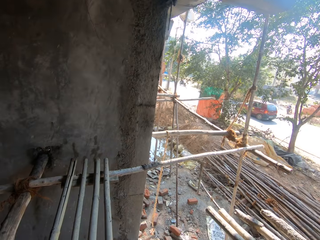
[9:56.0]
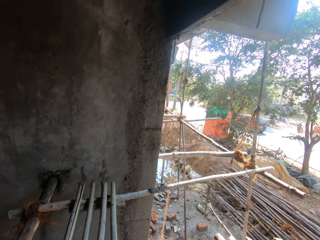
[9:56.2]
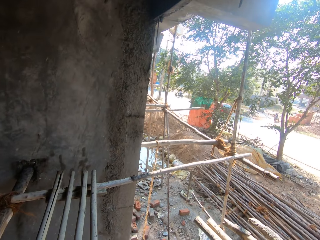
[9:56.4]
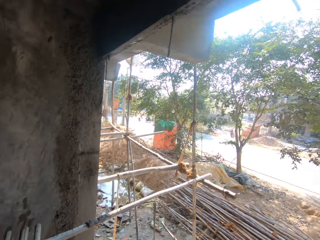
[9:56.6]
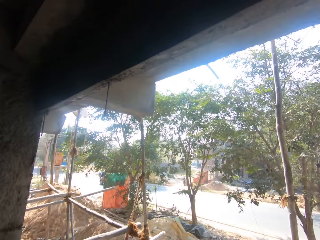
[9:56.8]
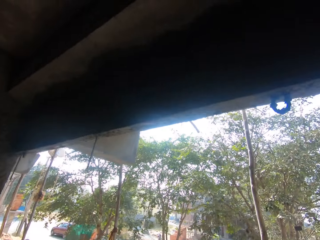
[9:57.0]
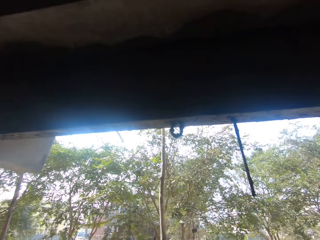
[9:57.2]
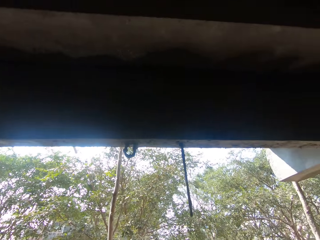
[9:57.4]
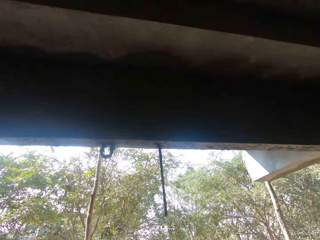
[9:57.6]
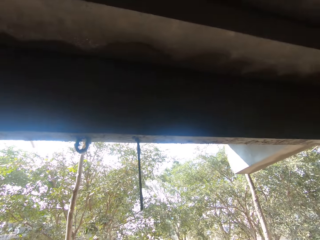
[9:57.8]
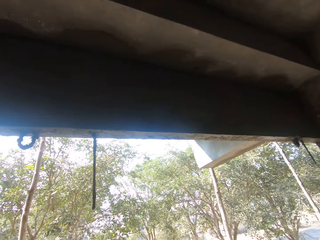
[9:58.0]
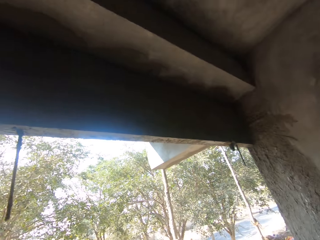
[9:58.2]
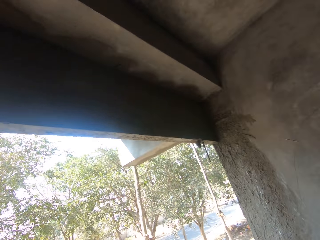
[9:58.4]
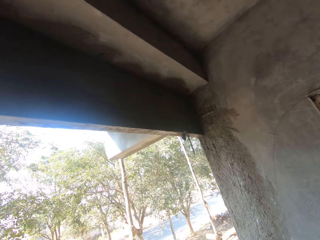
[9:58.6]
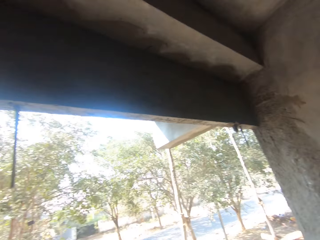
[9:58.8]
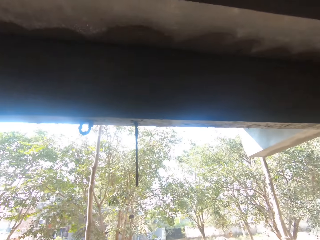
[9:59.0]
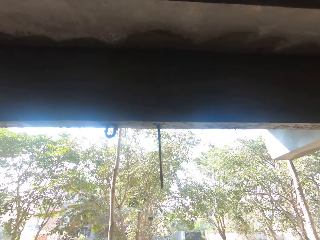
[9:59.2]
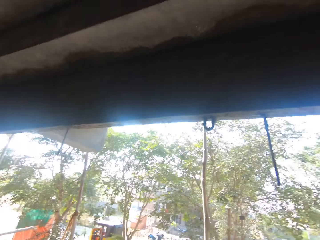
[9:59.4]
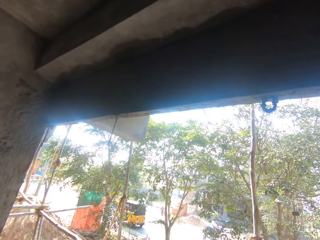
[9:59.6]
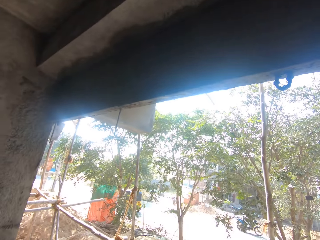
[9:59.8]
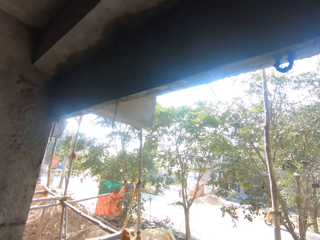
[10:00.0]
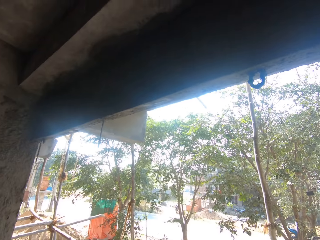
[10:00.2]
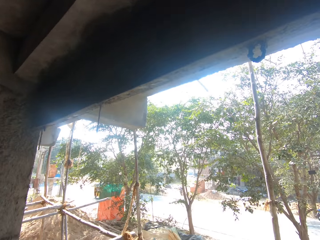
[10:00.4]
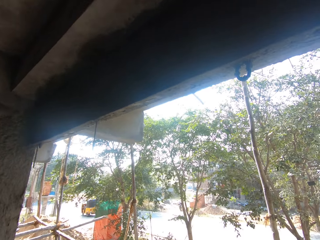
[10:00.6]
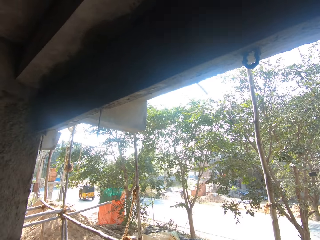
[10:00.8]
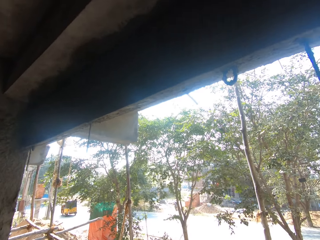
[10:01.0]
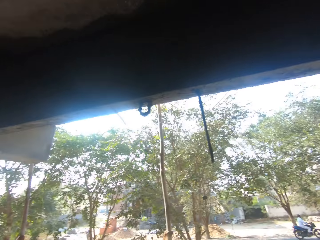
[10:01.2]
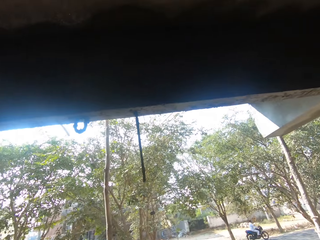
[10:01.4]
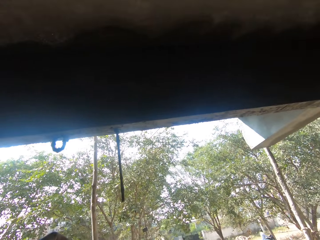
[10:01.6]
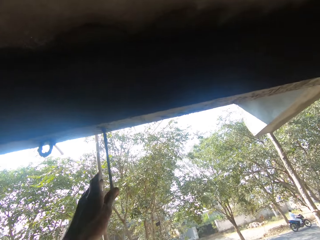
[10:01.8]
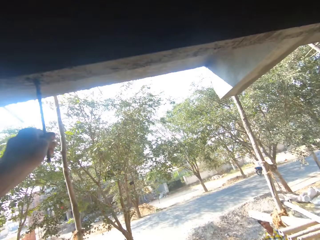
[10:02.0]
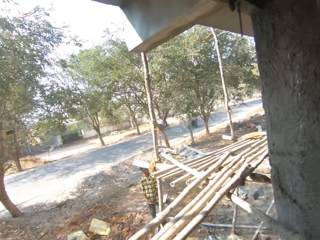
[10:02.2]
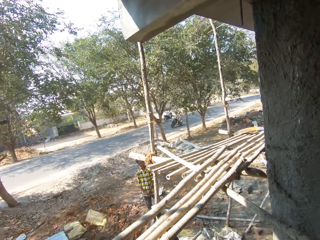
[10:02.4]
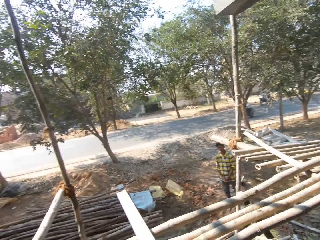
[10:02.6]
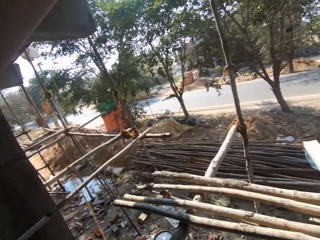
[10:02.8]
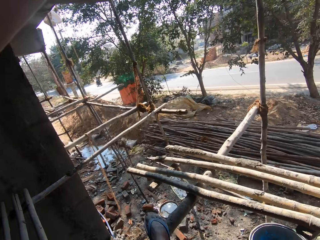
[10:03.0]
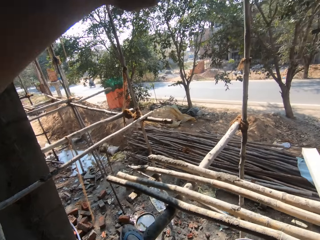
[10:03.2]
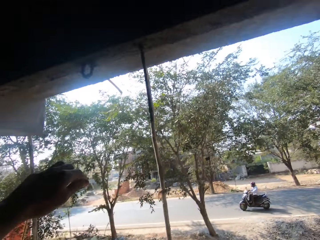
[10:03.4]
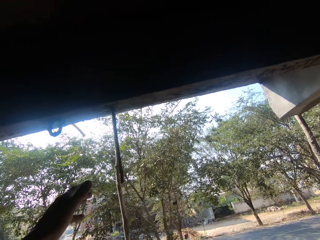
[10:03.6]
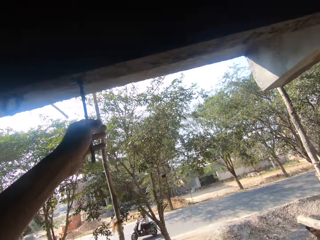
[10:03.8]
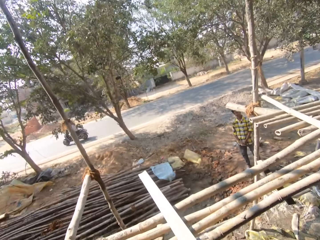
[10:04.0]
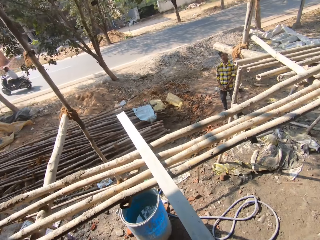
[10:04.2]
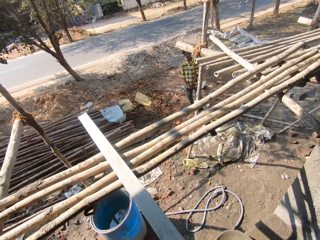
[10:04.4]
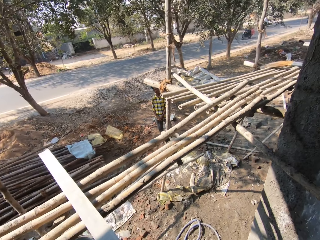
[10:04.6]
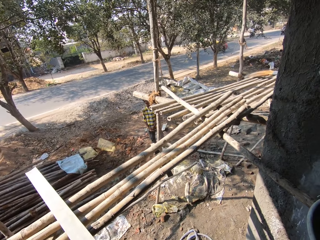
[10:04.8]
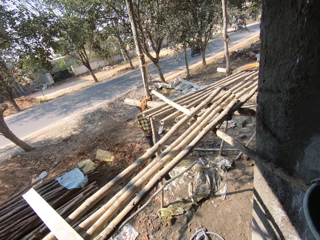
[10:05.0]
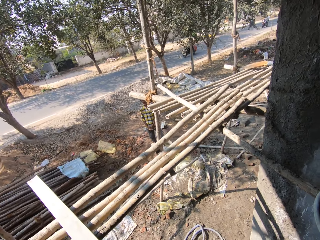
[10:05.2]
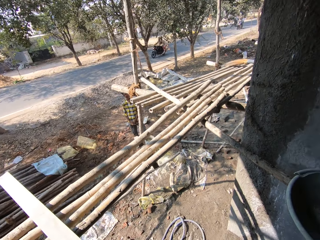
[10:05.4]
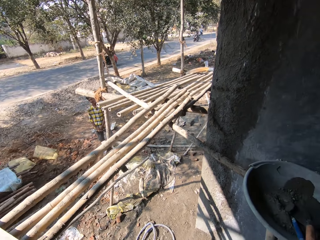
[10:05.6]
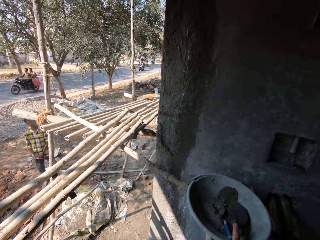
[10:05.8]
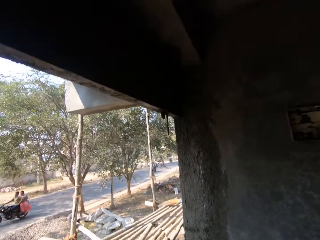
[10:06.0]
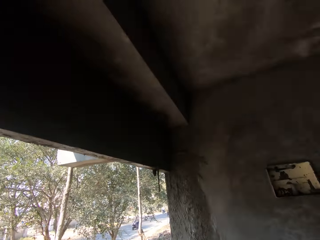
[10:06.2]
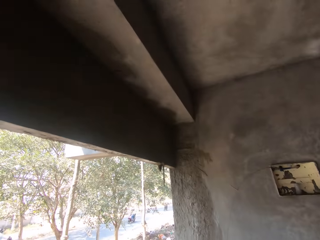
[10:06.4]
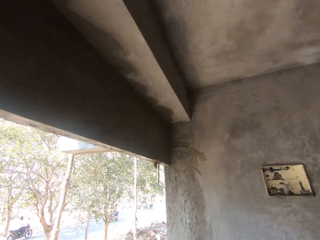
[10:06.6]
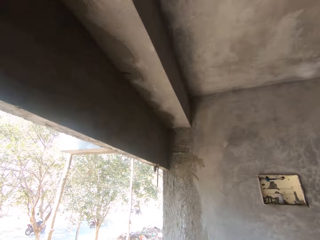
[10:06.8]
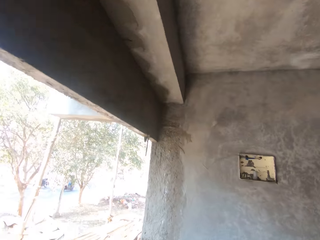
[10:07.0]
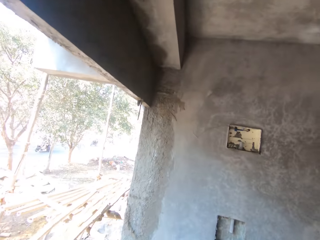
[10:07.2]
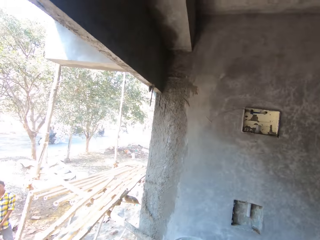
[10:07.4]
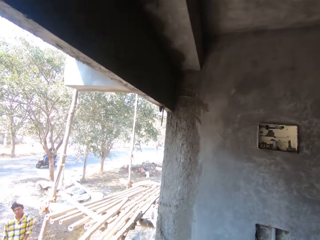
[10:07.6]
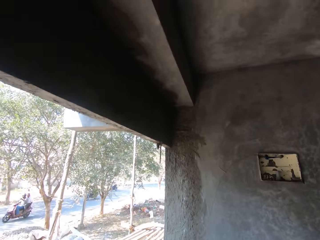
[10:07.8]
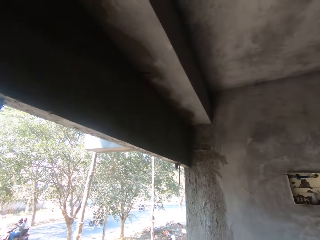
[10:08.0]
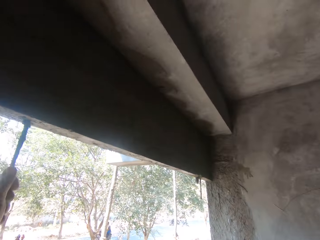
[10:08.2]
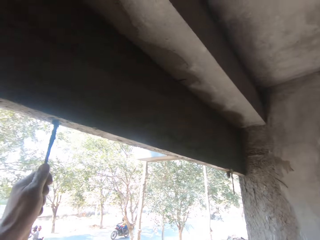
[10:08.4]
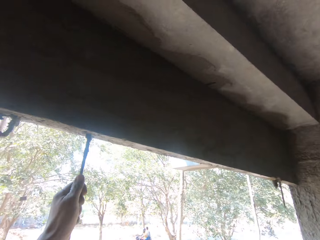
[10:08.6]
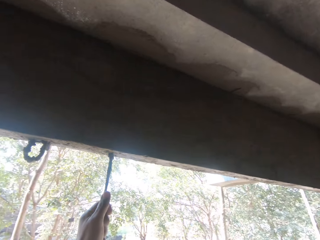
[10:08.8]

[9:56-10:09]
The camera wearer looks around. He holds an iron on a wall with his left hand. He holds the iron on the wall with his left hand again. He converses with a man. He walks at the building.

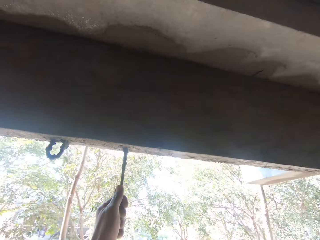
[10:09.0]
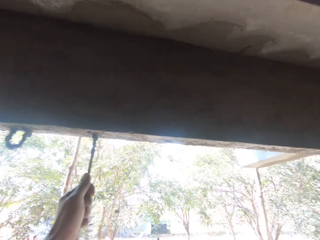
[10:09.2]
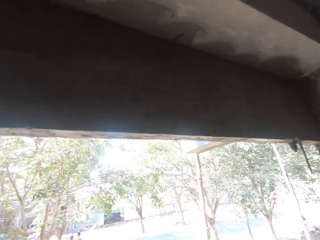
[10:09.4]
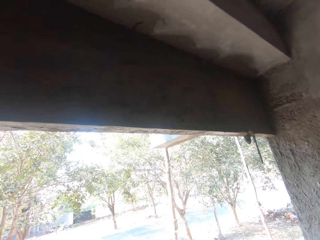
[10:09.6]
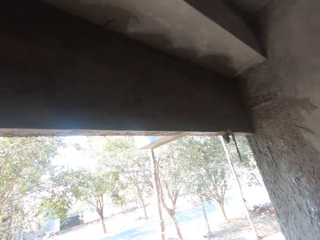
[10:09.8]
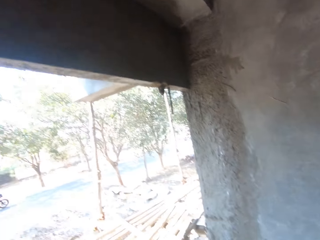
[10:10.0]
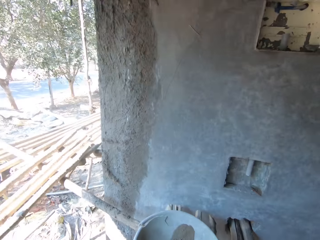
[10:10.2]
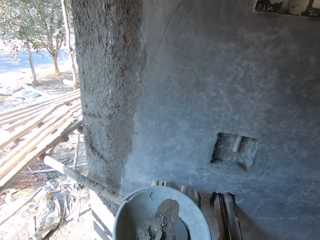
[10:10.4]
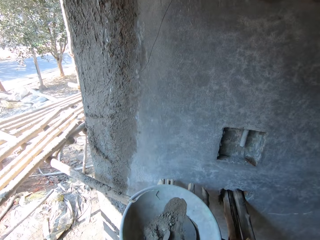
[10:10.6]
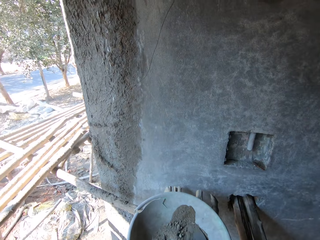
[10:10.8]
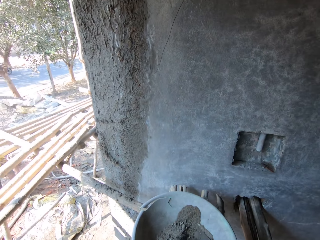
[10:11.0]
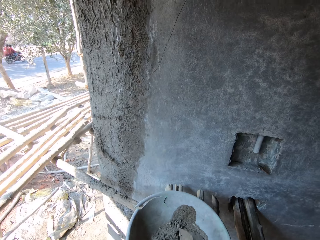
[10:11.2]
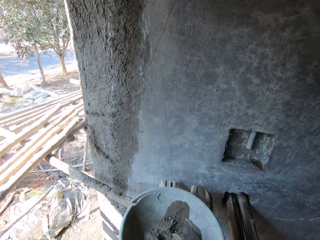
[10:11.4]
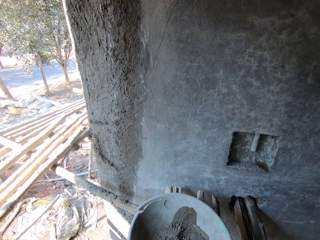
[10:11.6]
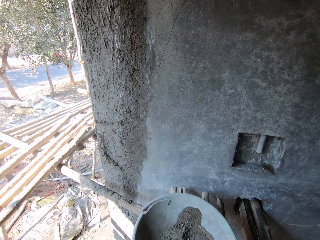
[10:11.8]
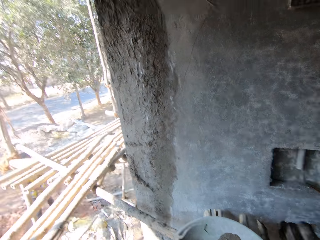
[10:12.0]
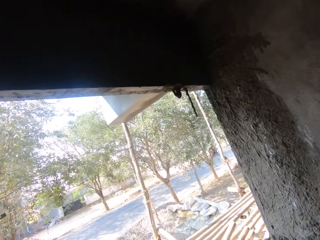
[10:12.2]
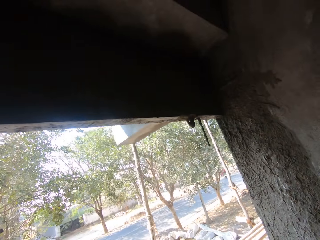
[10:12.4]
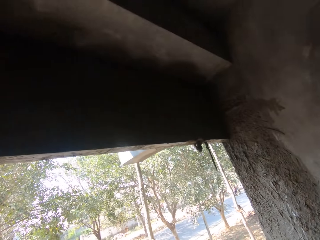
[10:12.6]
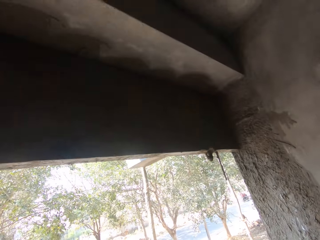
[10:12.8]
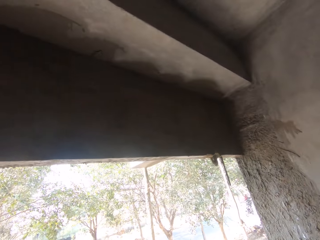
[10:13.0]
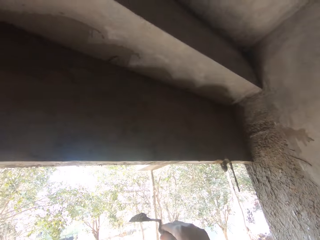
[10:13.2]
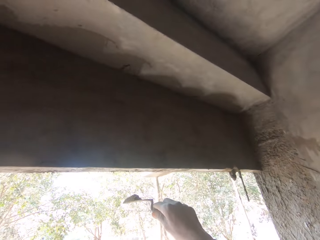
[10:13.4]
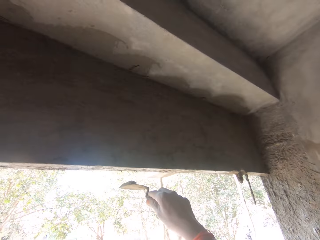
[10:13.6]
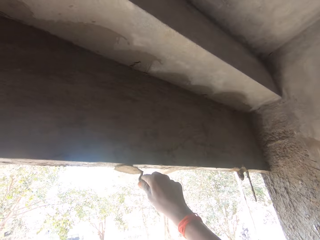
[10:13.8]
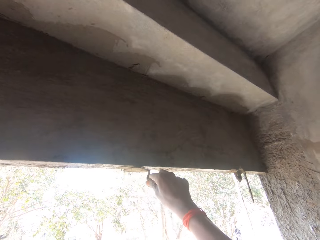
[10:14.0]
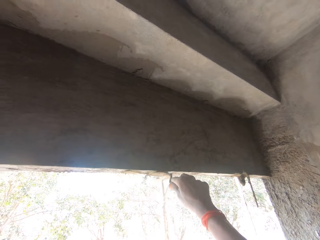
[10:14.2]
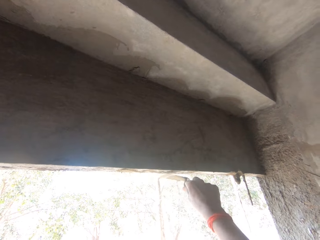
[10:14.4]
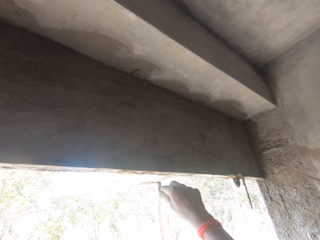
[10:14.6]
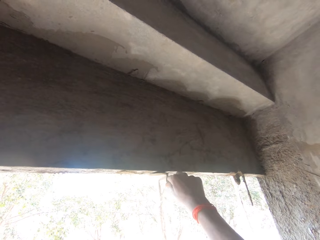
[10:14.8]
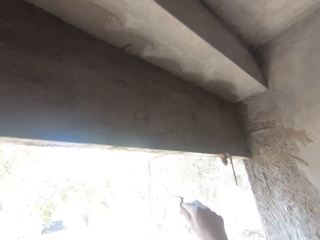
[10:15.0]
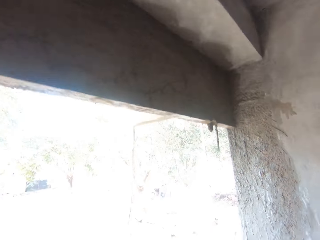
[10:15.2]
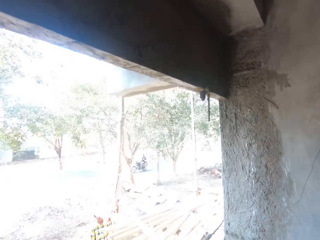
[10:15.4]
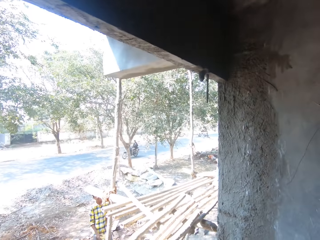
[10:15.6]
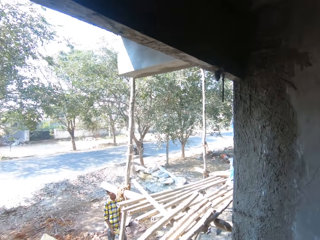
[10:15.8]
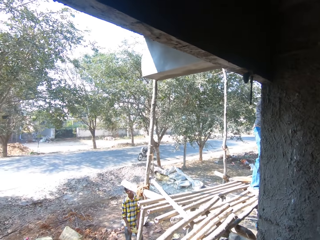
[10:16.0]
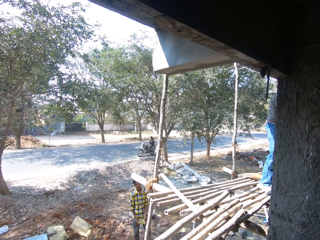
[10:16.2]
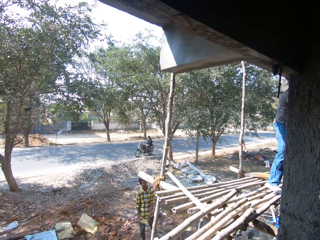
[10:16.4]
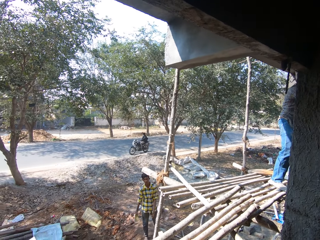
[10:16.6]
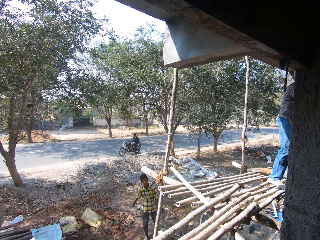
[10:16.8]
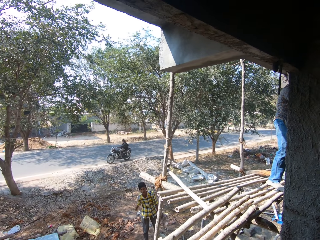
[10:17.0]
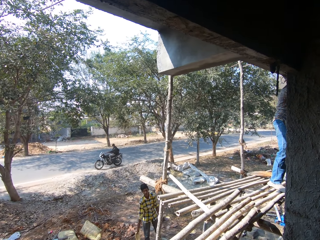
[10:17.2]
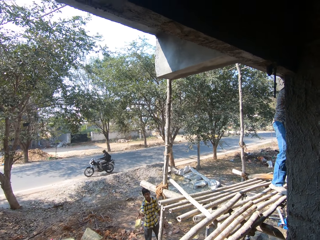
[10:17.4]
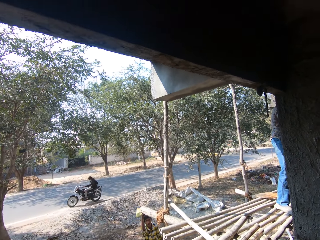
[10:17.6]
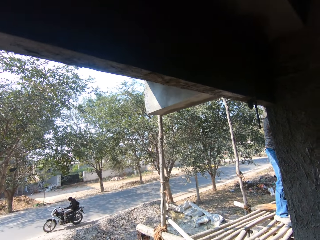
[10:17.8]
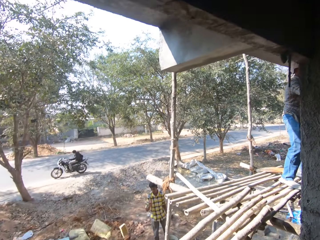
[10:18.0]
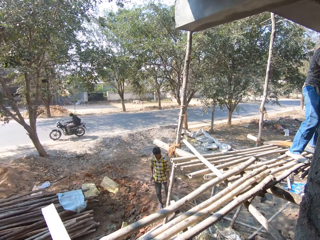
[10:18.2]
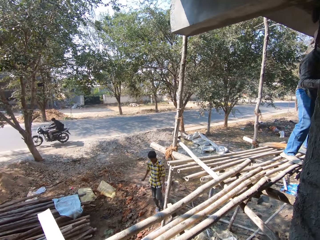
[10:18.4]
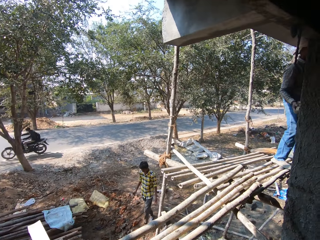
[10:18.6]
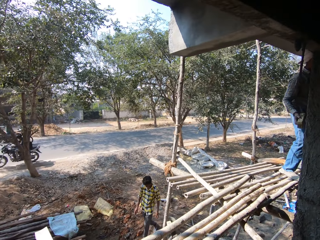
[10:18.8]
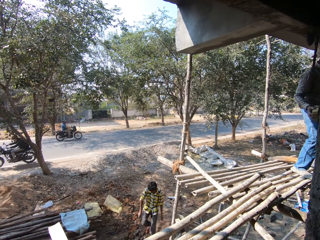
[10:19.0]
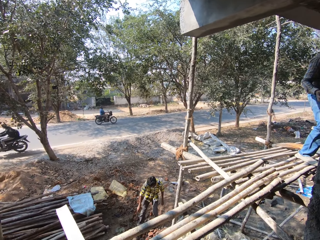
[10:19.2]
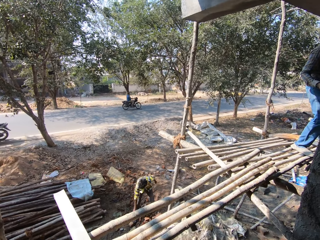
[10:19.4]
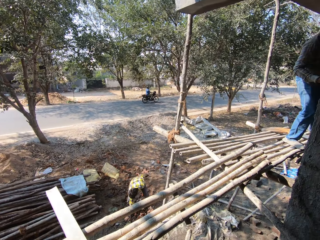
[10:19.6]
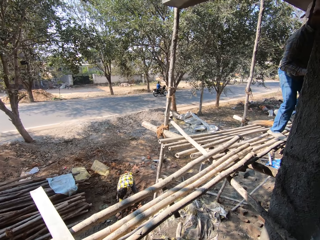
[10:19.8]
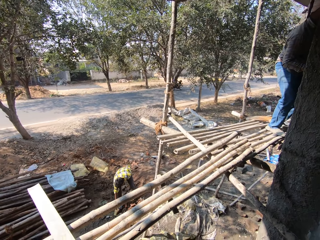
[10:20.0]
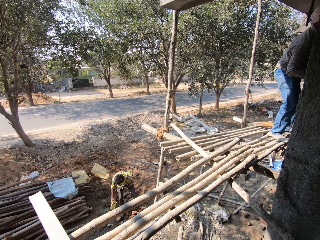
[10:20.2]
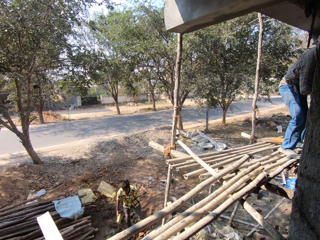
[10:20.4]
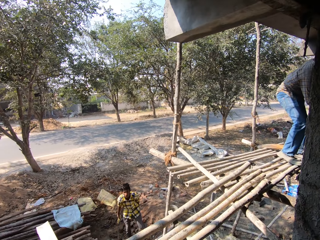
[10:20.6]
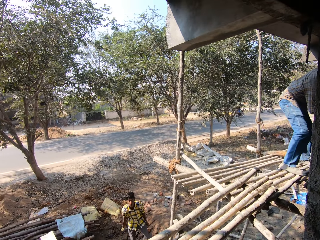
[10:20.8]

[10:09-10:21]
The camera wearer interacts with the man. He takes the trowel from the pan with his right hand. He plasters cement on the wall with the trowel in his right hand. The man throws a piece of foam to the camera wearer with his right hand. The man picks up the foam from the ground with his right hand.
